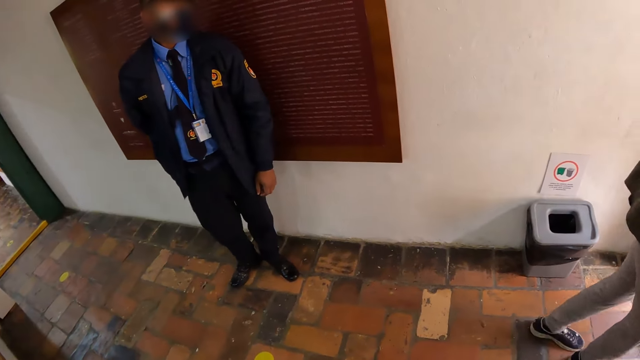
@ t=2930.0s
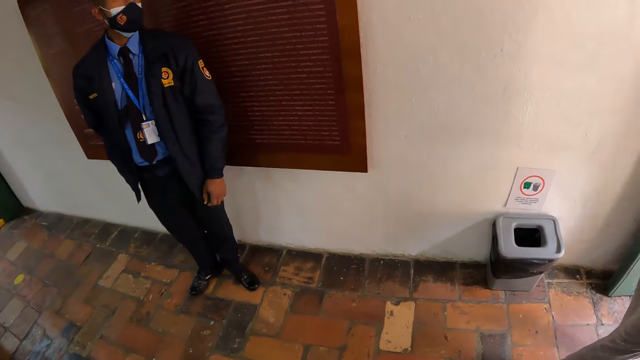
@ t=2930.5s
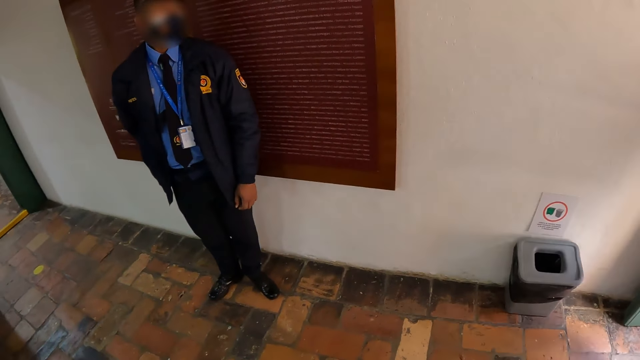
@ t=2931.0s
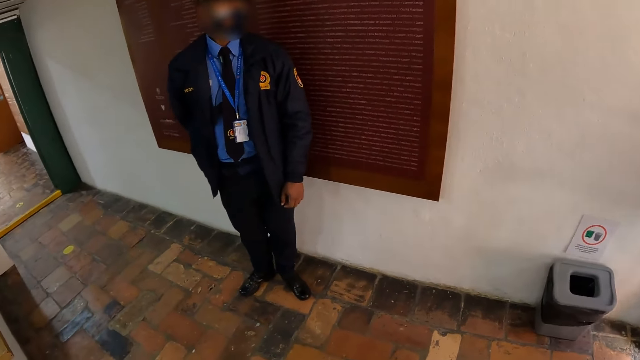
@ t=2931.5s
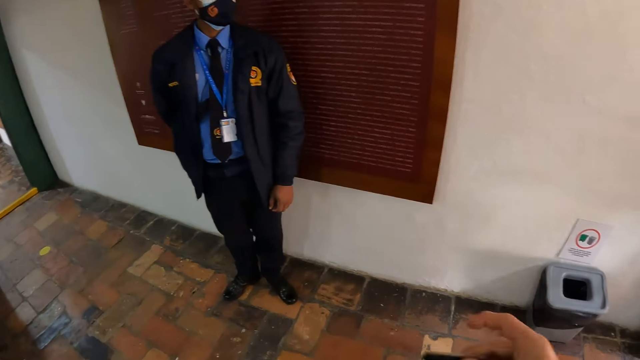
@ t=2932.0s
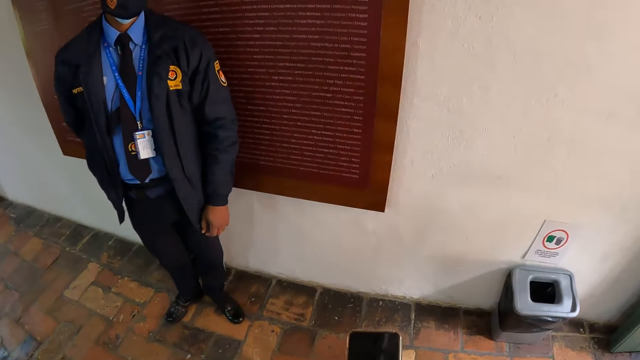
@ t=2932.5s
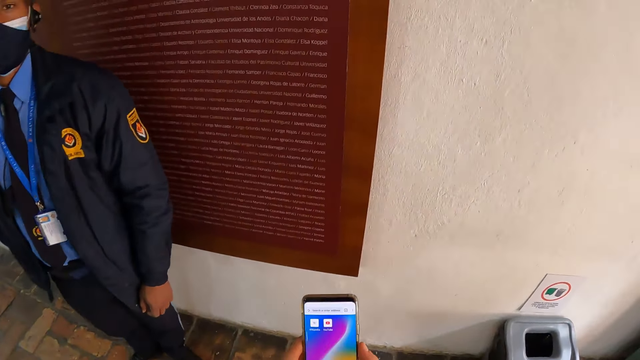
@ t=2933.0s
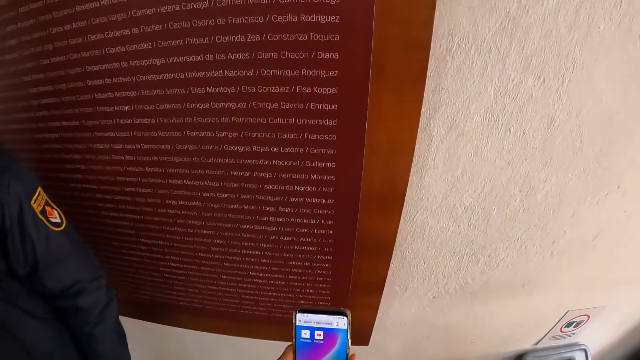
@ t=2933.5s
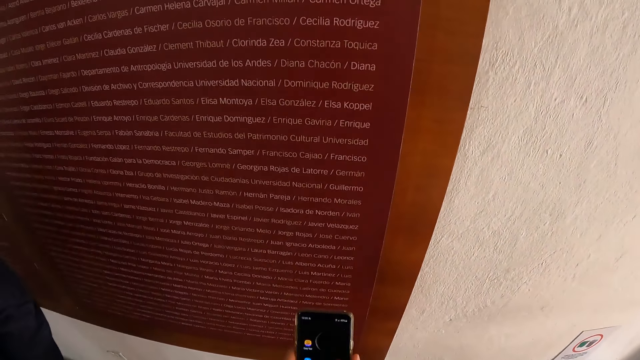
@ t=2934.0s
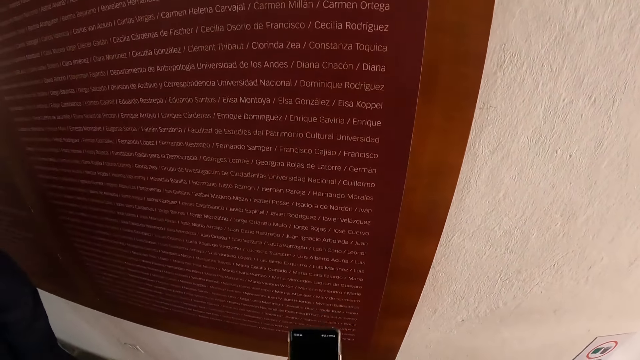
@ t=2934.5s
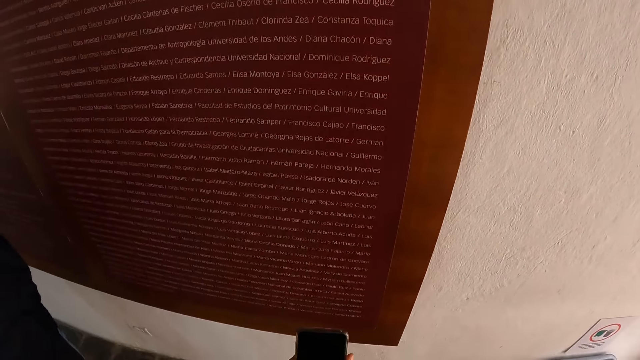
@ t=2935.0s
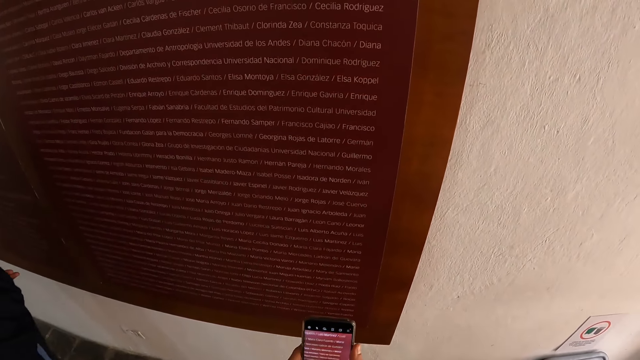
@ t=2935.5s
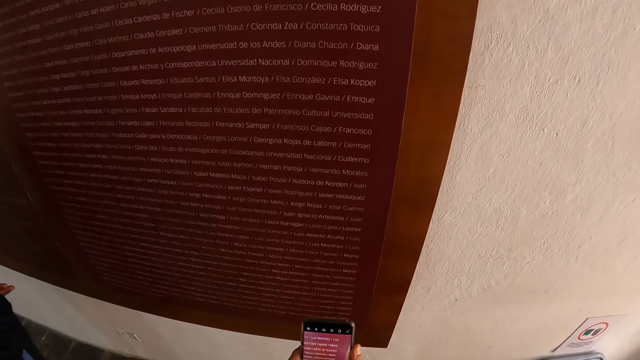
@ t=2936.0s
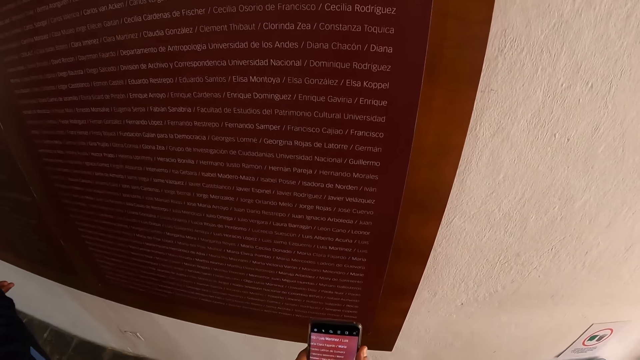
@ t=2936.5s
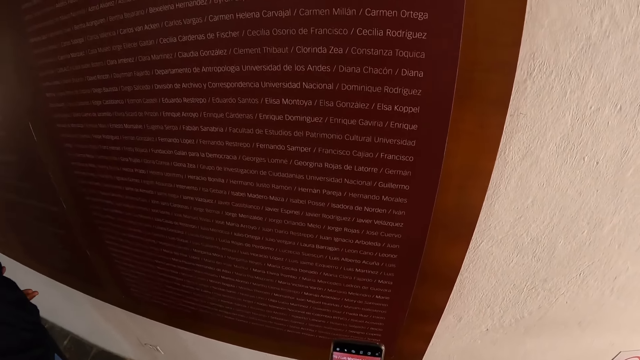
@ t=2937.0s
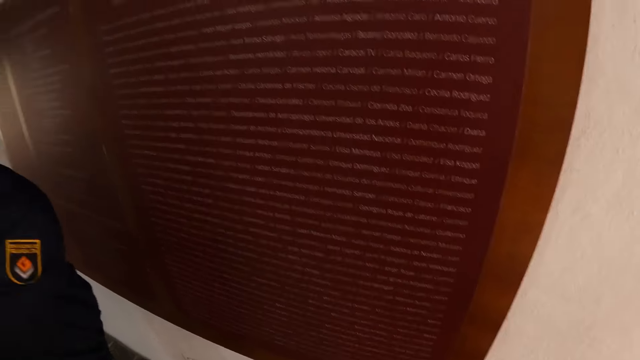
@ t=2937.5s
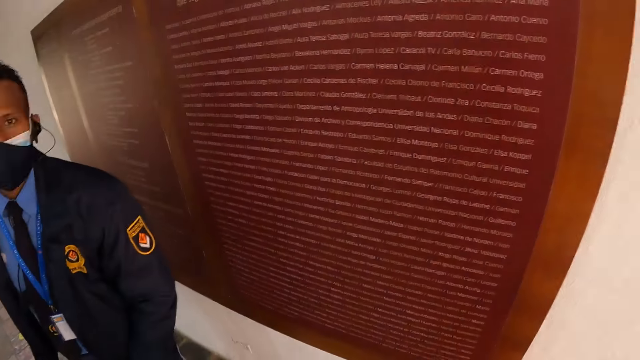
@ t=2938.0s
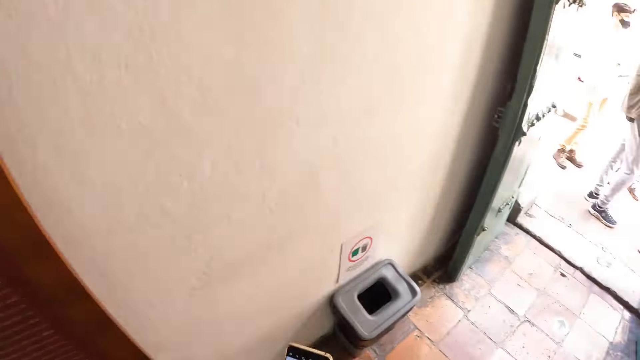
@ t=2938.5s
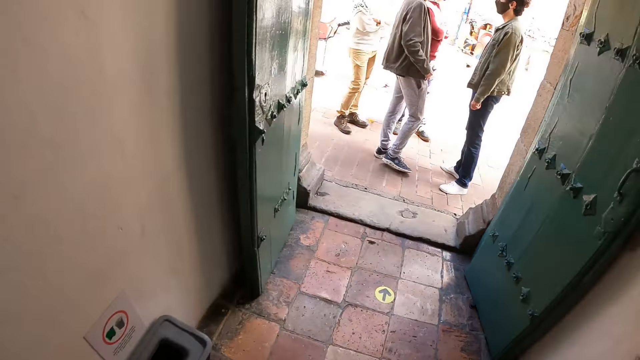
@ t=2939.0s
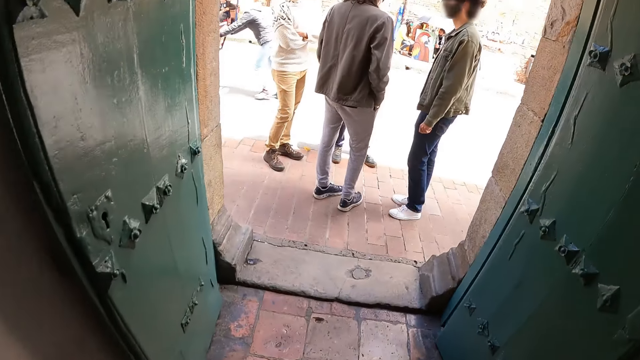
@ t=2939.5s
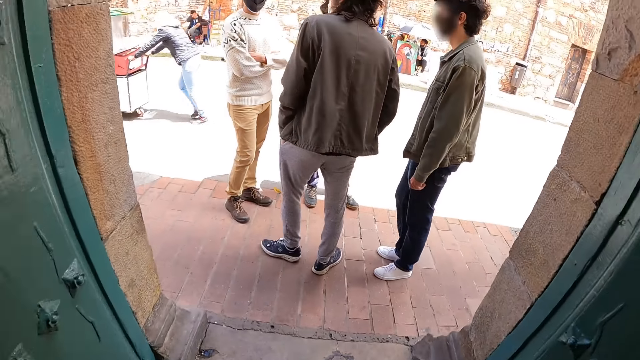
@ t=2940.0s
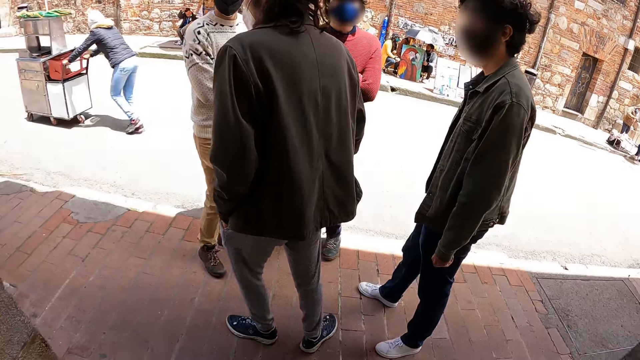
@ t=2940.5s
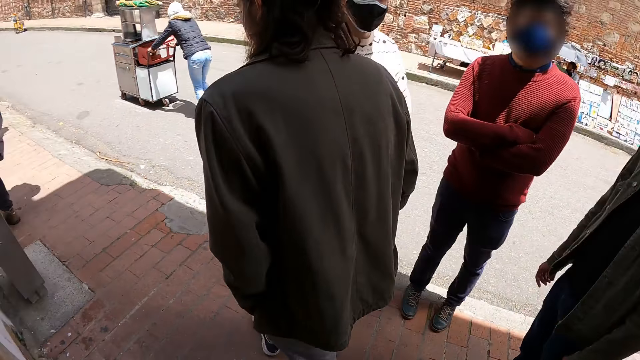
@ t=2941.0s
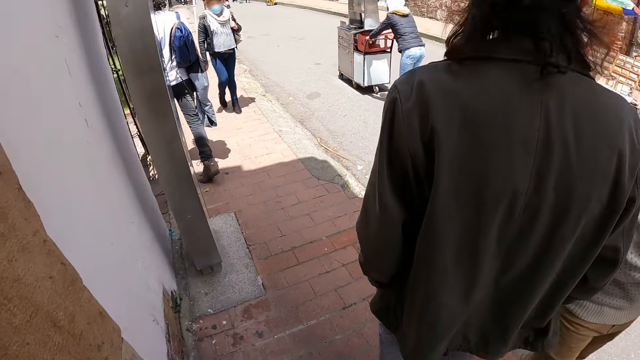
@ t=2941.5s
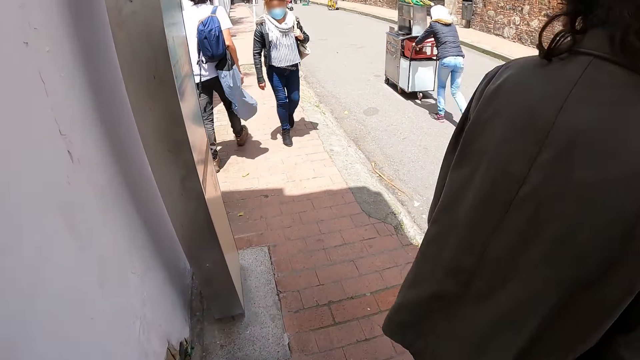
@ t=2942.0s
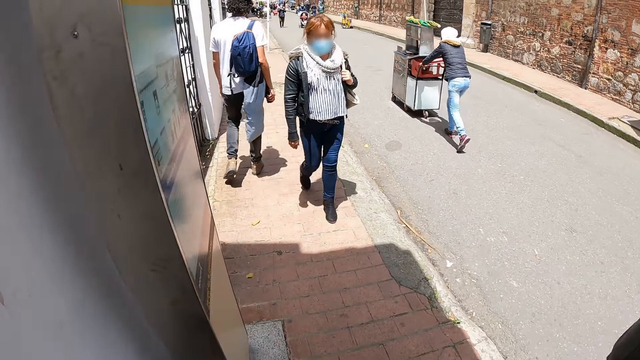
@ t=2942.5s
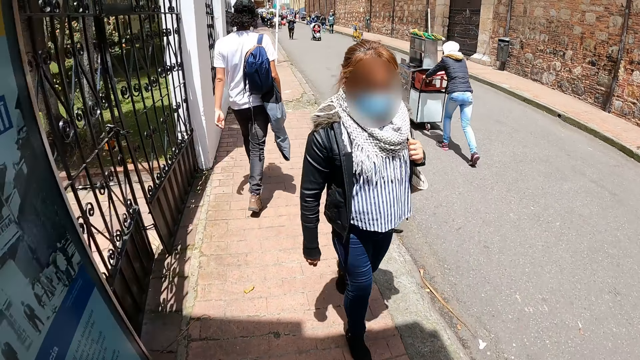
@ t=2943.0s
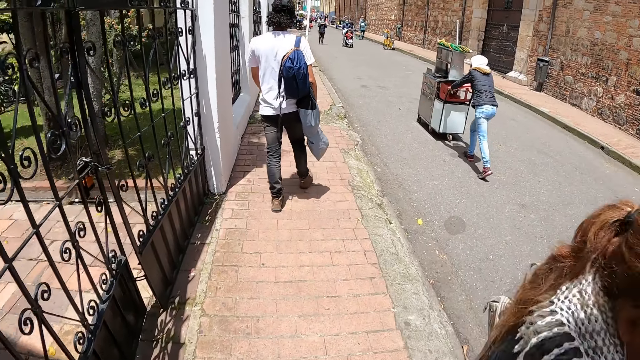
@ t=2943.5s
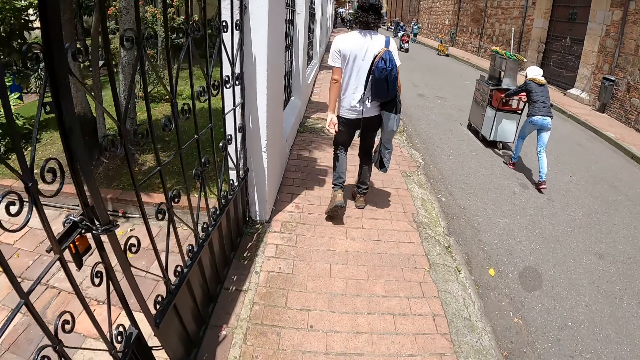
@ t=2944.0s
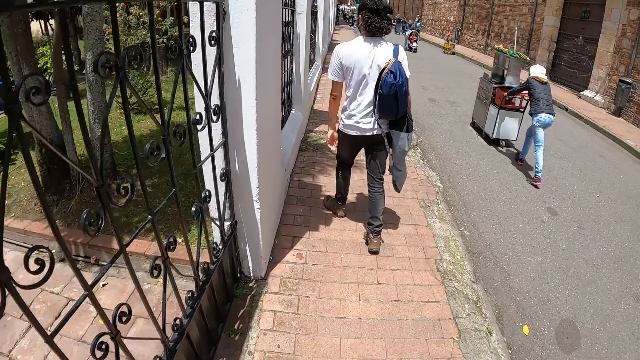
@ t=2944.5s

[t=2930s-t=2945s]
The camera wearer operates a cellphone. They look around and walk in the building. They walk out of the building. They move a hand. They walk on a street side path.

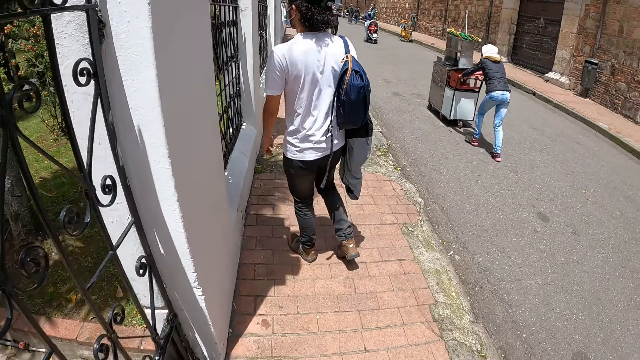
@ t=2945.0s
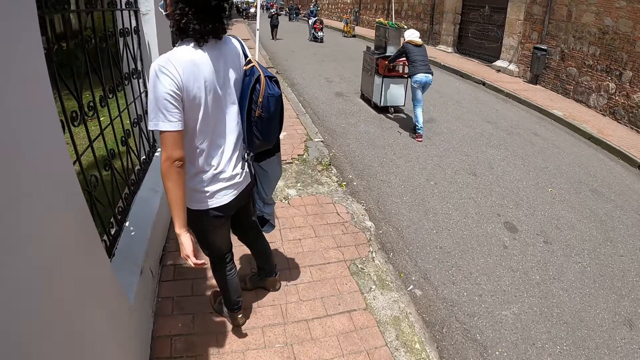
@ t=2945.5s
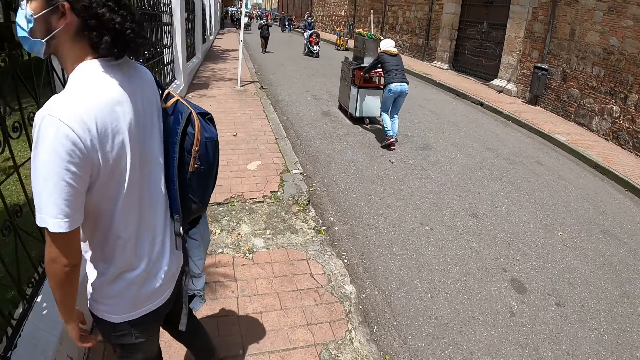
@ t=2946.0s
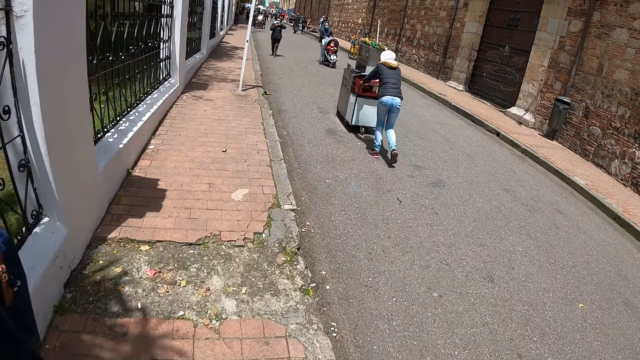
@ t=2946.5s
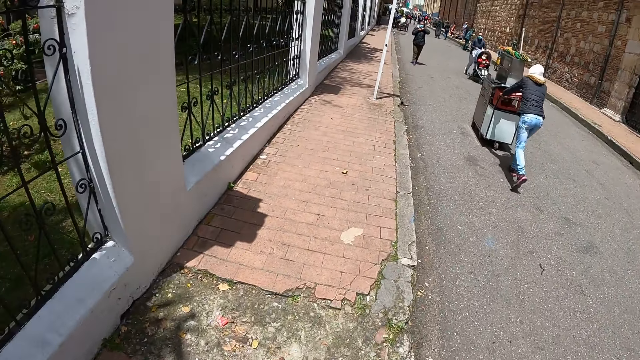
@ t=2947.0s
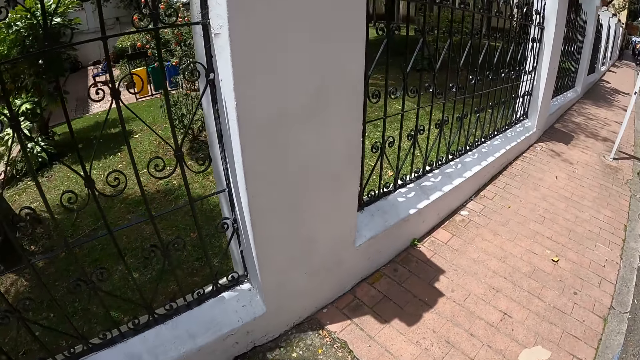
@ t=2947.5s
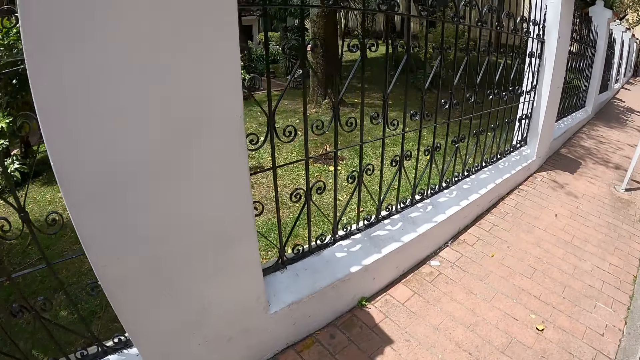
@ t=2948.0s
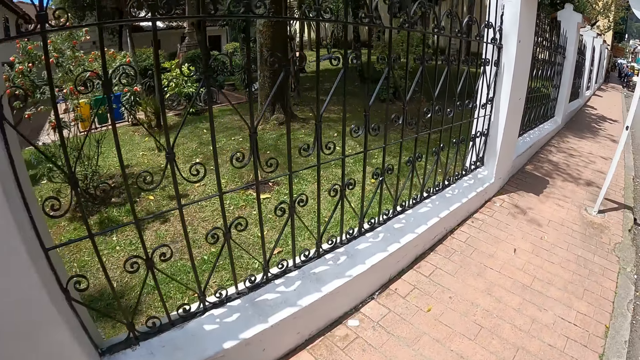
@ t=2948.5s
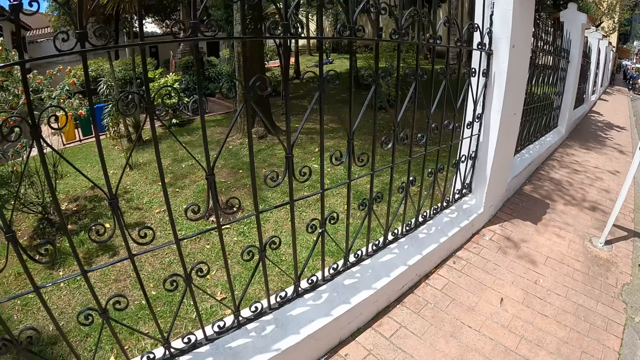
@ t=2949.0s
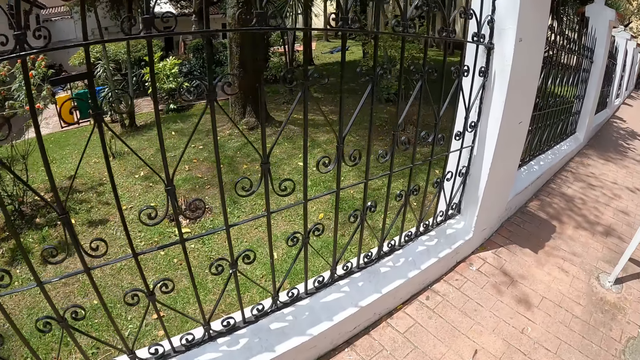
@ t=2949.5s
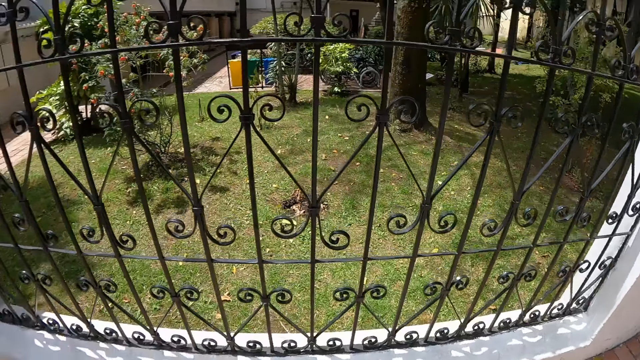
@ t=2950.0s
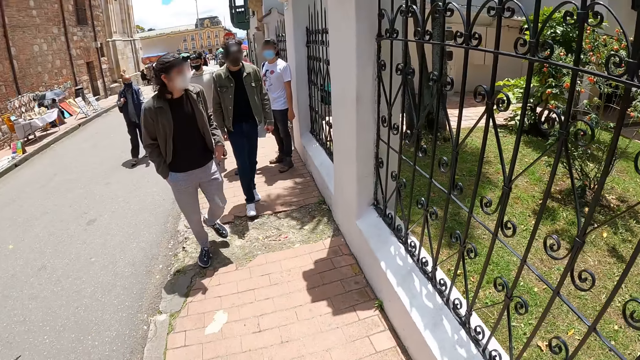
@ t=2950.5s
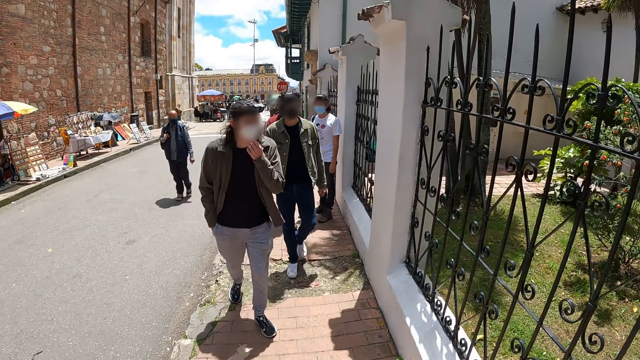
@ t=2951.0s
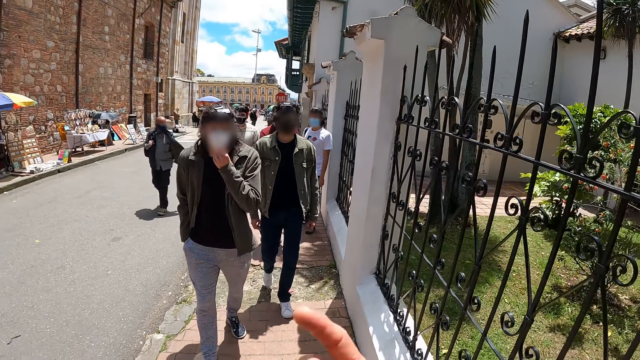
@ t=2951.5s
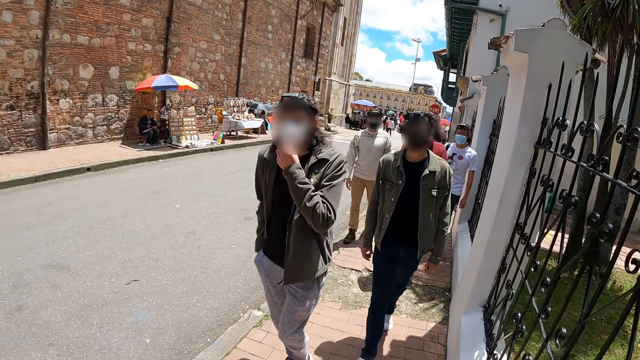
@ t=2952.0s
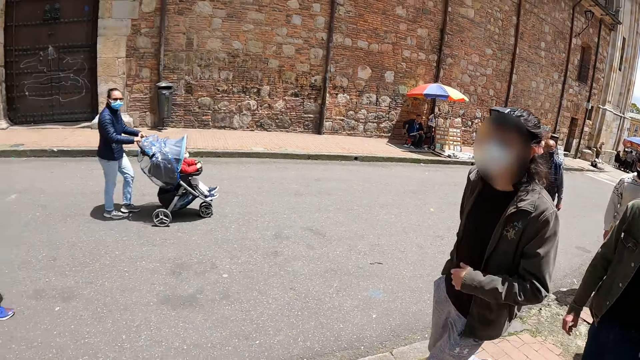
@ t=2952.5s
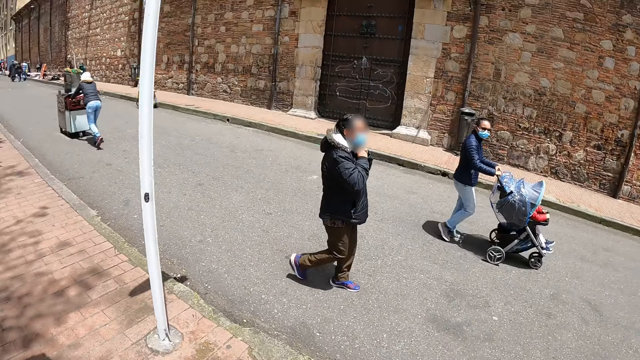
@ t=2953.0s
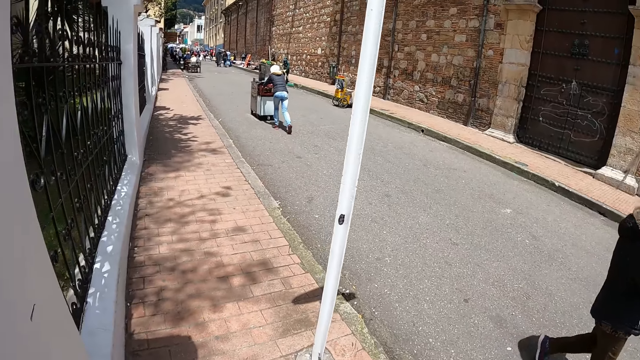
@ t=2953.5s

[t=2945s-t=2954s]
The camera wearer looks around and points at a person. The person touches his chin. The camera wearer dialogues with a person and another person. They turn around.
